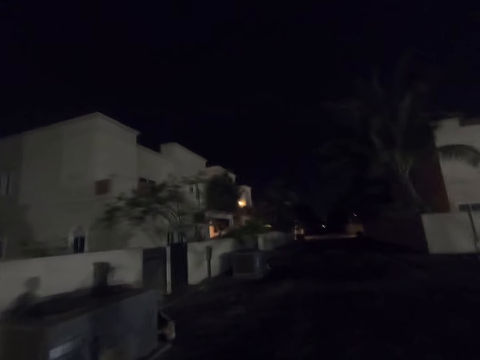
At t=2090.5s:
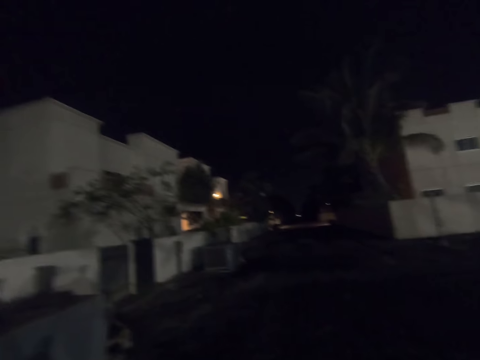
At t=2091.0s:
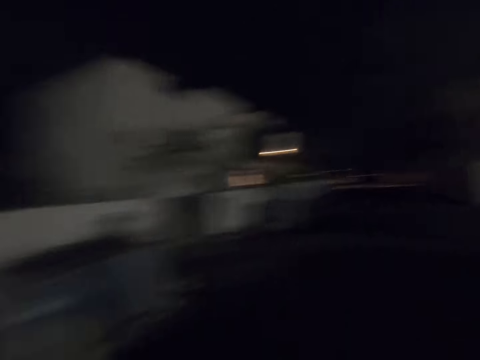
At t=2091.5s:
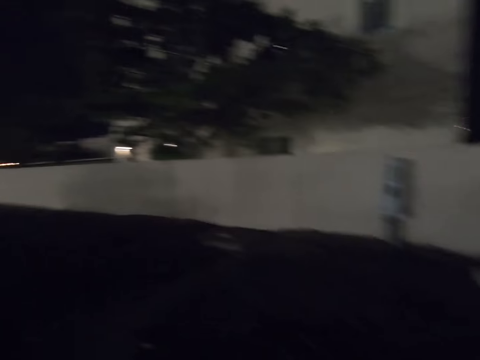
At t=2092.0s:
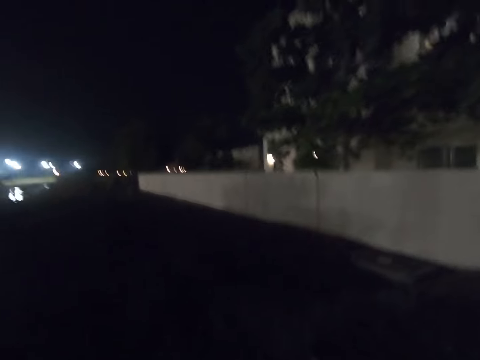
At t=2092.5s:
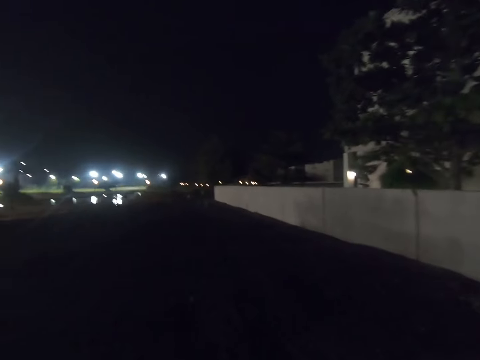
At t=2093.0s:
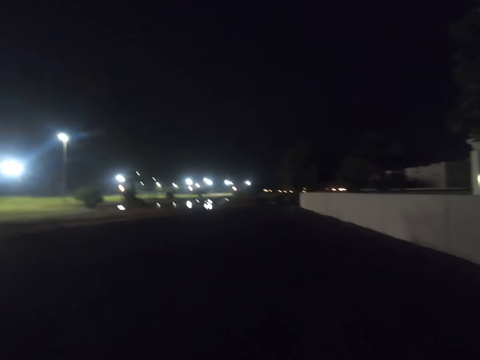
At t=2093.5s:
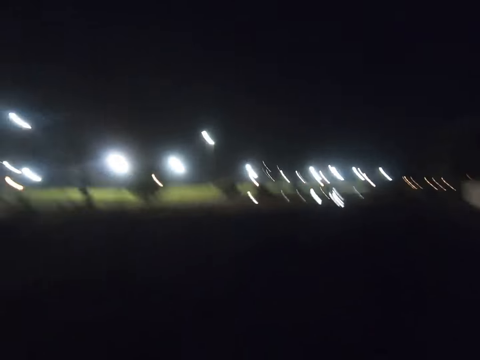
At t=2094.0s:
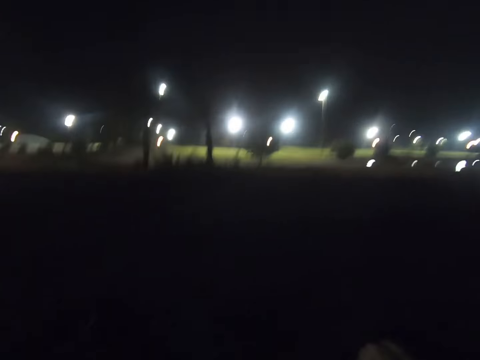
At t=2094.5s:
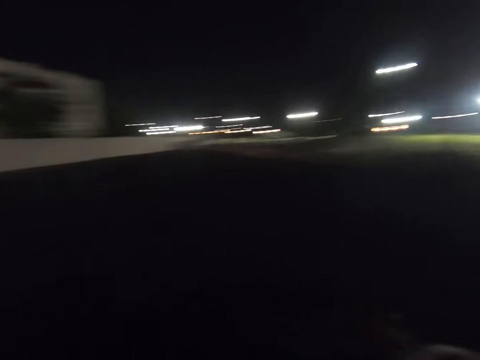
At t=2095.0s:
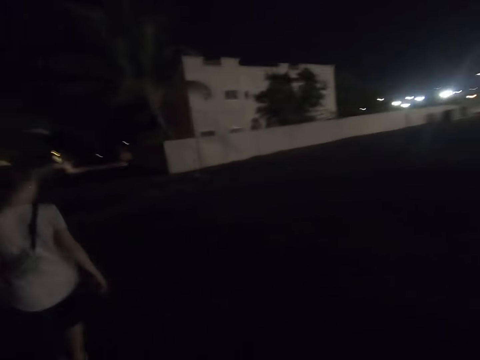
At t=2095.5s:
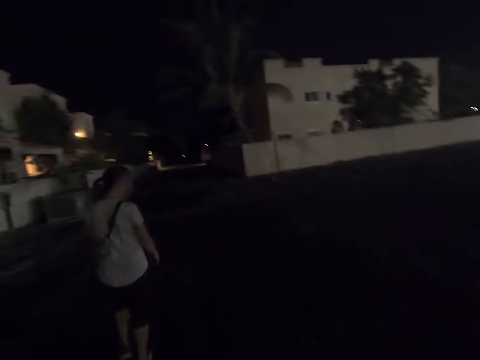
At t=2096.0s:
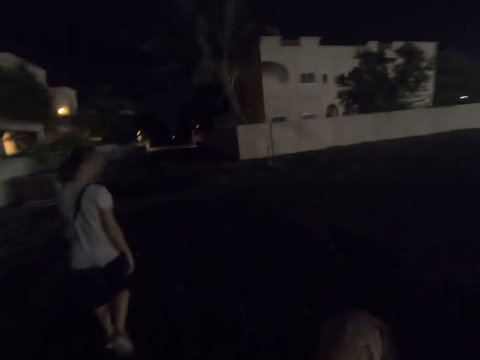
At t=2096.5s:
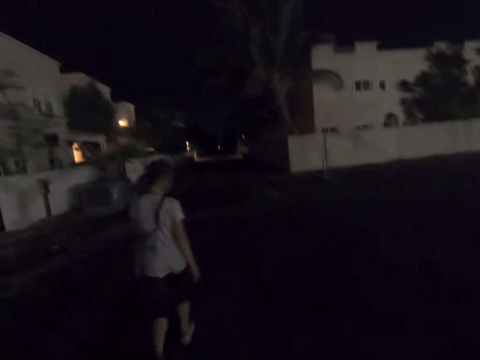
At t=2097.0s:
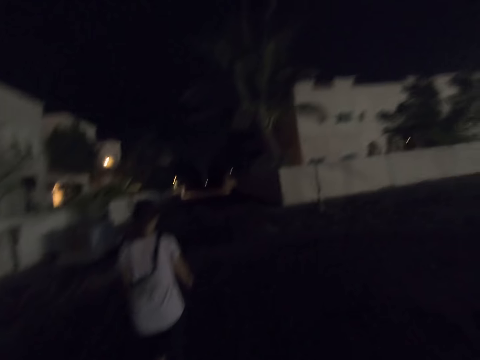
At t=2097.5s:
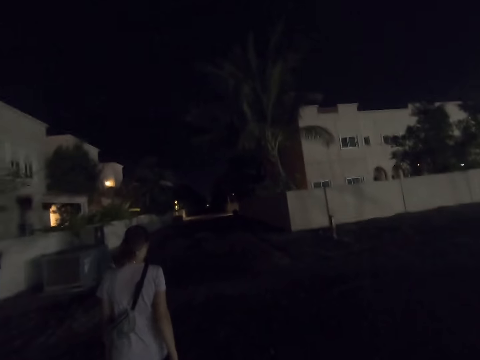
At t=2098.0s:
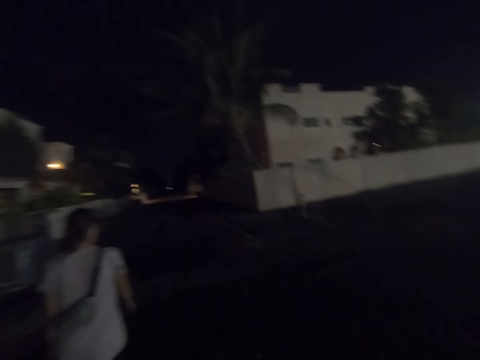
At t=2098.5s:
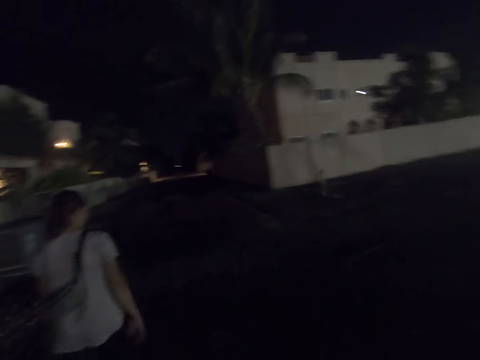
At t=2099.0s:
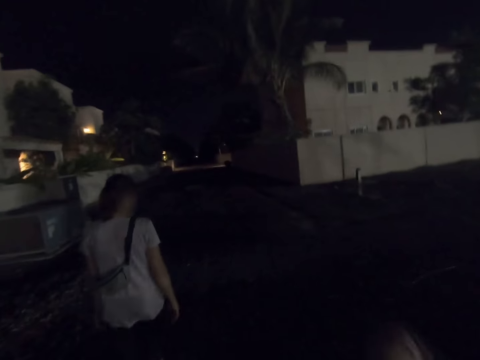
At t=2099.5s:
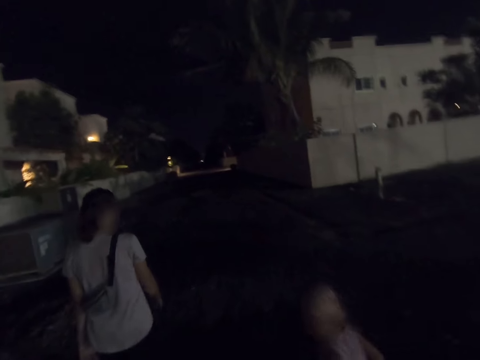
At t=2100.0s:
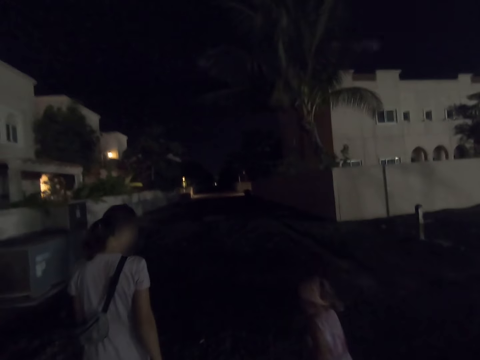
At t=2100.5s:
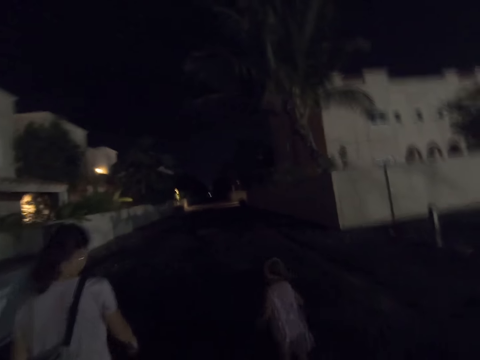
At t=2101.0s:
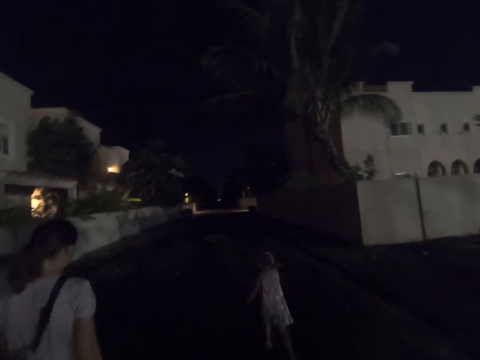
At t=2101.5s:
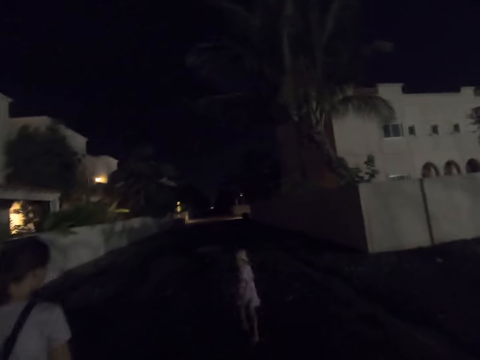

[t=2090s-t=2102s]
The camera wearer walks on the land with a woman and a child. The woman walks around. The child runs on the land. The camera wearer walks with the woman on the land.

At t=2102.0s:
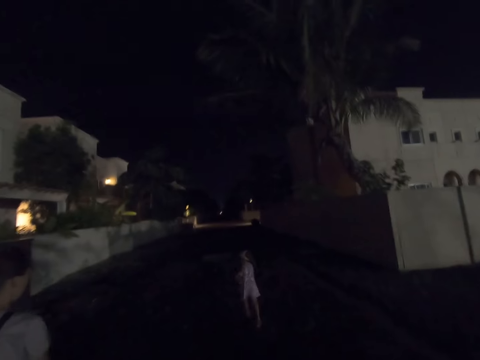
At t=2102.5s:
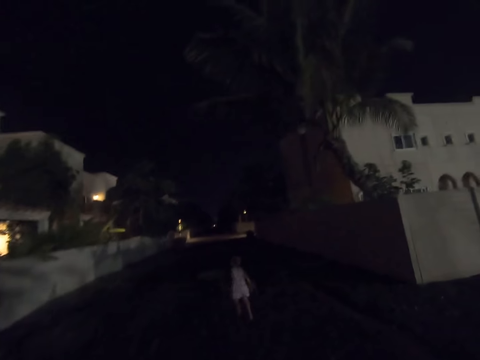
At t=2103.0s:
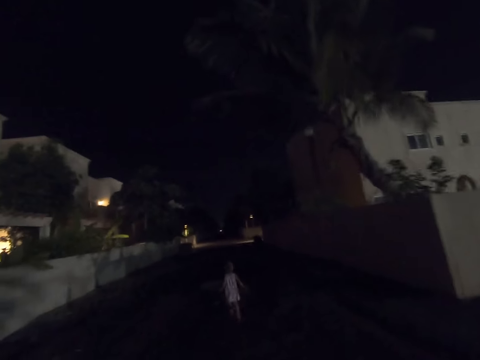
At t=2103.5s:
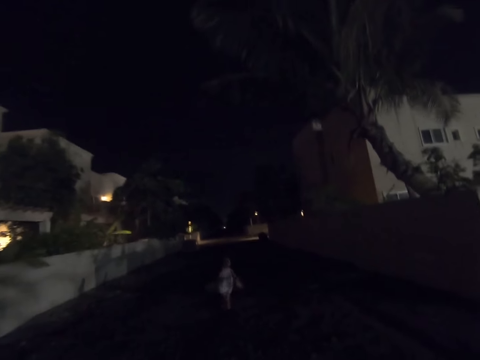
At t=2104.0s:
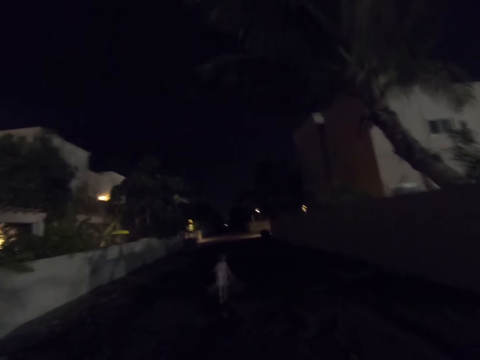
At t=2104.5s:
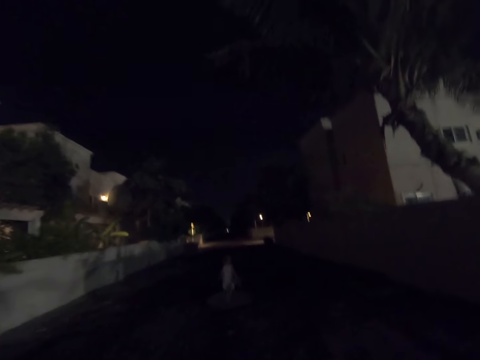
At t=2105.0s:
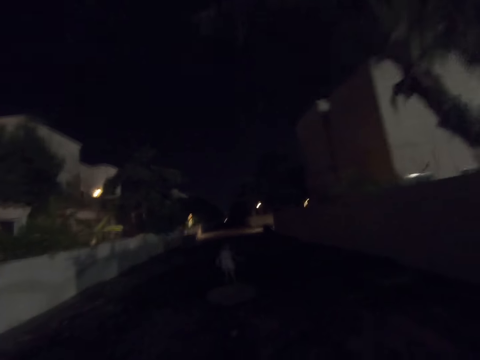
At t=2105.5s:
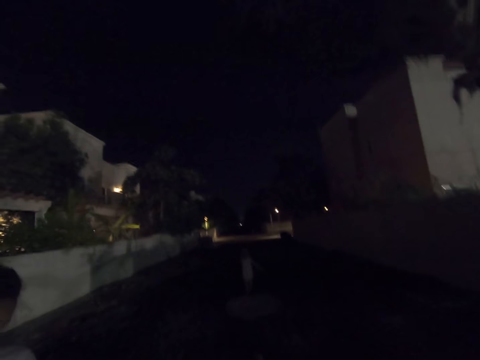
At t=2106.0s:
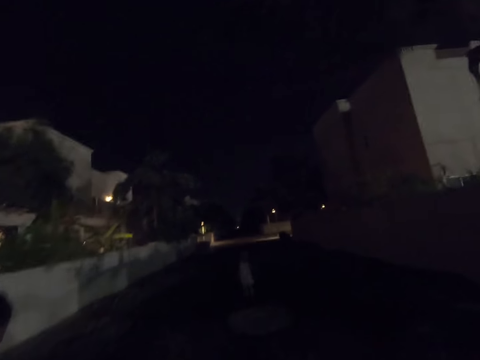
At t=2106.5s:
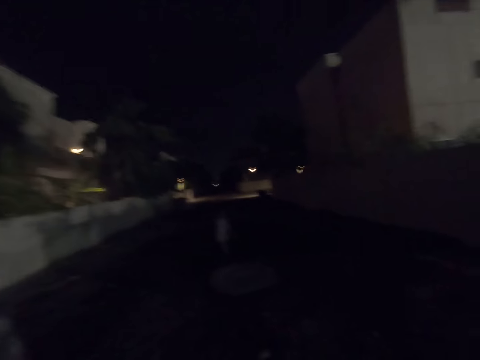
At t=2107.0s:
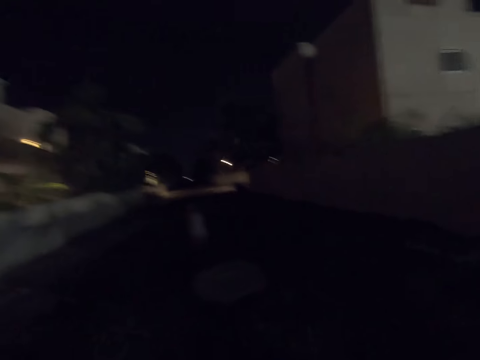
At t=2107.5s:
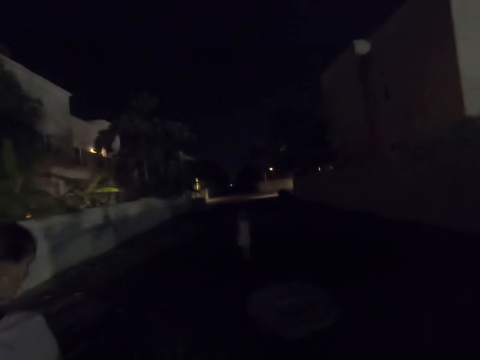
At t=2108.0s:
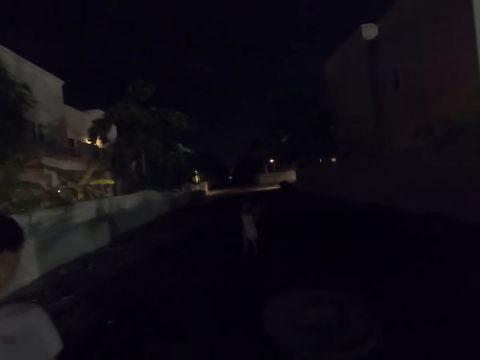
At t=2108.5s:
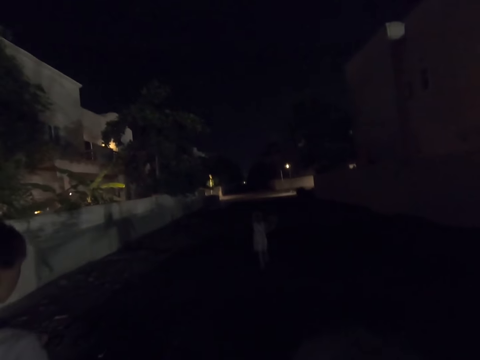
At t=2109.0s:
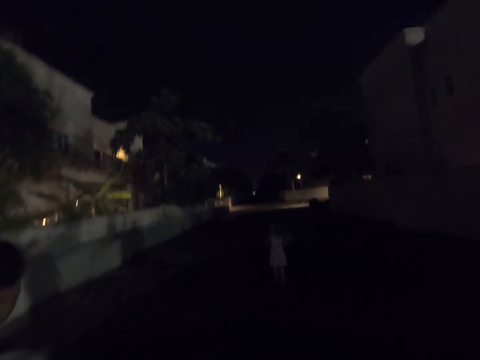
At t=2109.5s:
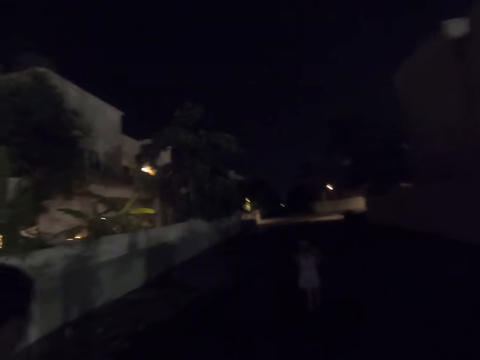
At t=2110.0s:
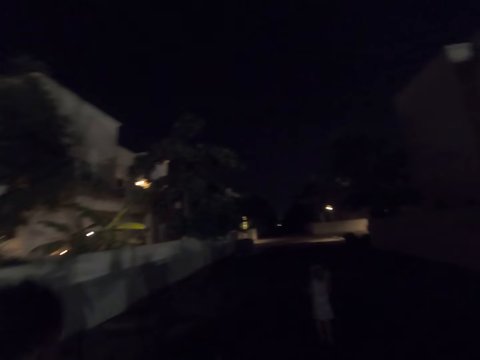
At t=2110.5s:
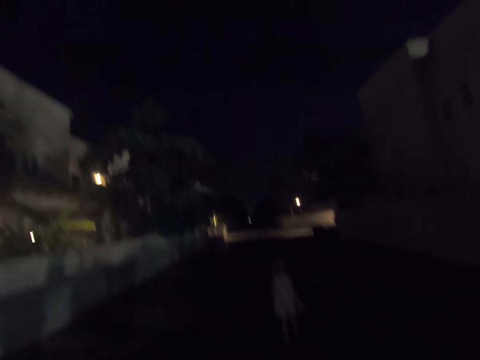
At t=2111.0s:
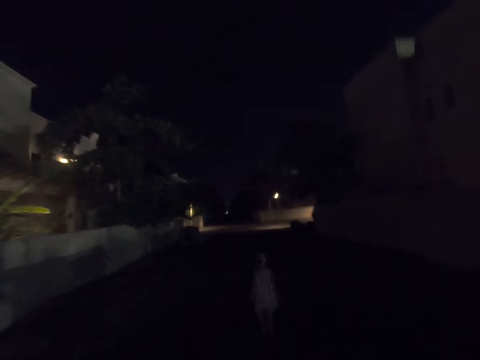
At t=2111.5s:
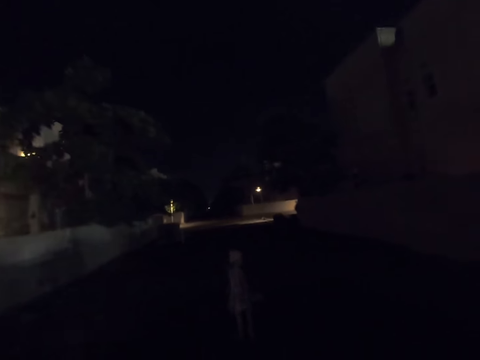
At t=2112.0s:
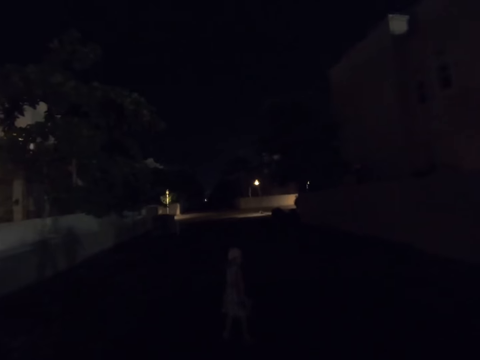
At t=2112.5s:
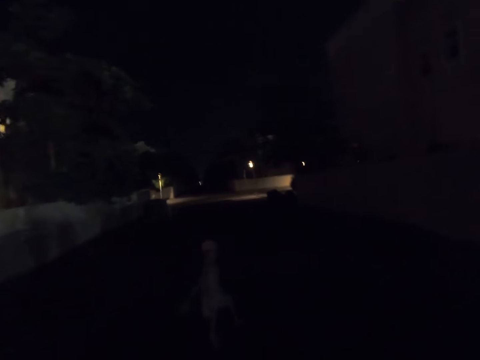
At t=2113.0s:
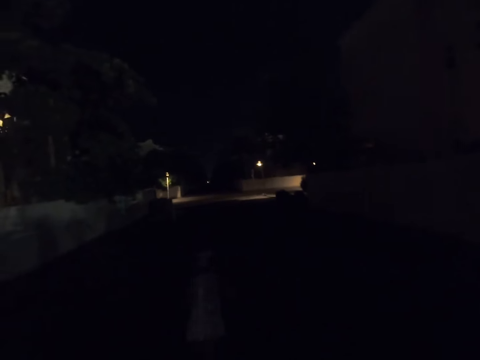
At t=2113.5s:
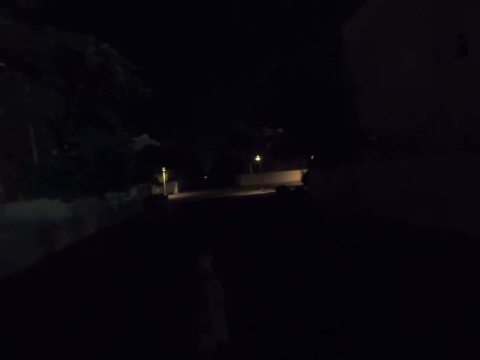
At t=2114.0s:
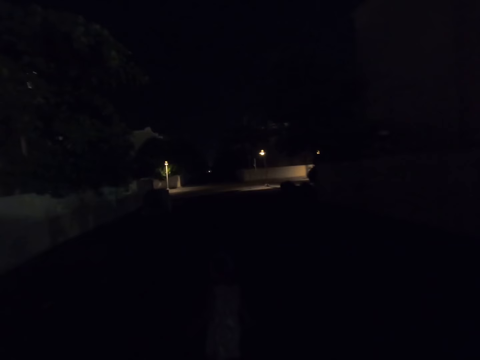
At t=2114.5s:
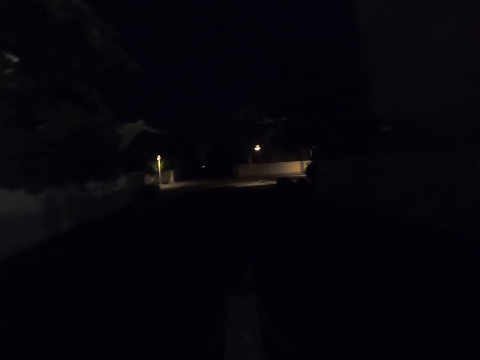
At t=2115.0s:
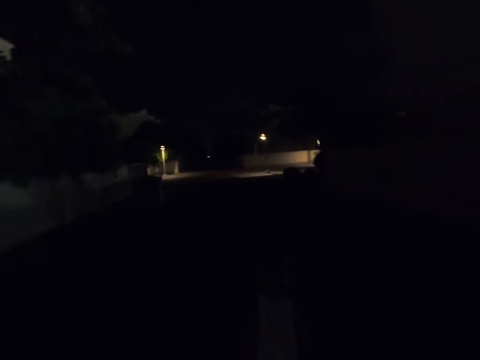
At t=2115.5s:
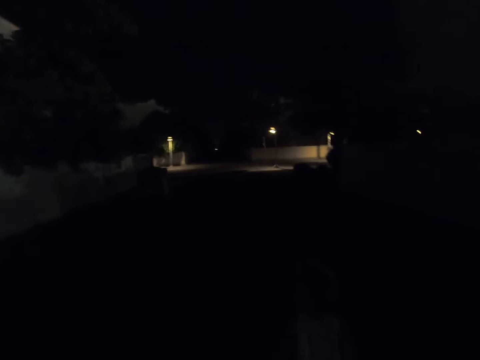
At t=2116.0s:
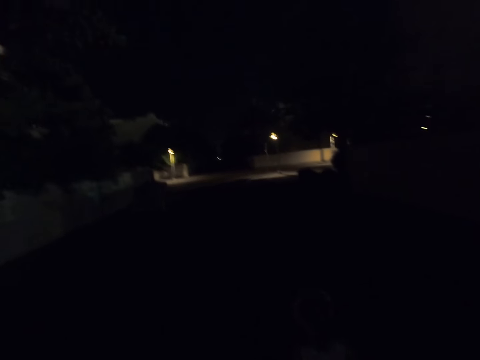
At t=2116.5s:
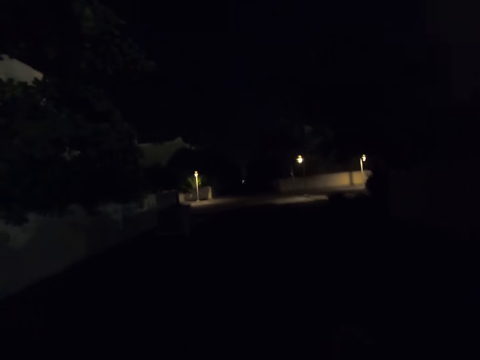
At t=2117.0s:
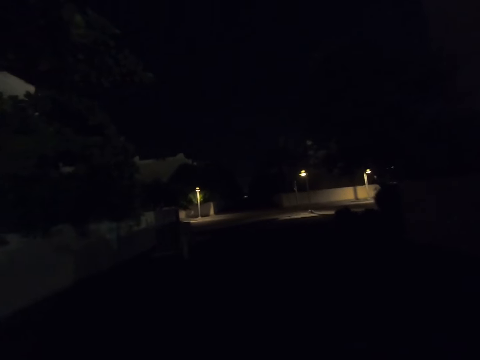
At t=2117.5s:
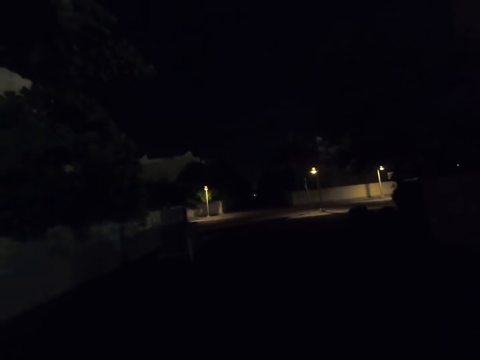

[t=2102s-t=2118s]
A woman runs. The camera wearer walks on the land with another woman and a child. The other woman walks around.
